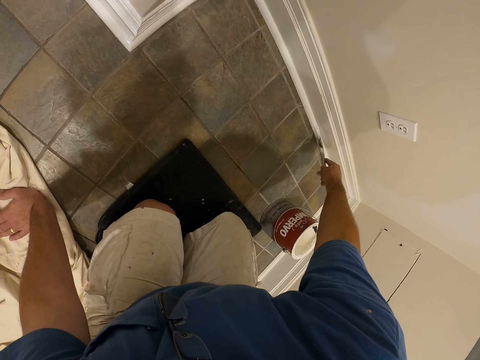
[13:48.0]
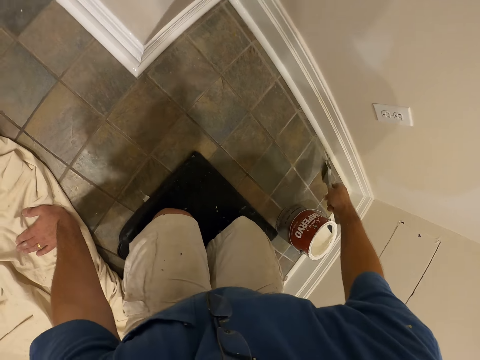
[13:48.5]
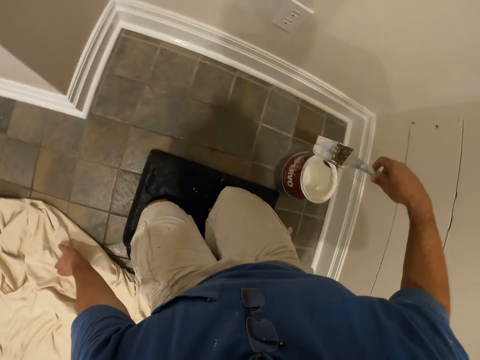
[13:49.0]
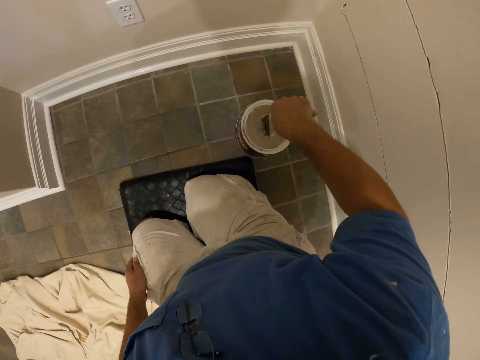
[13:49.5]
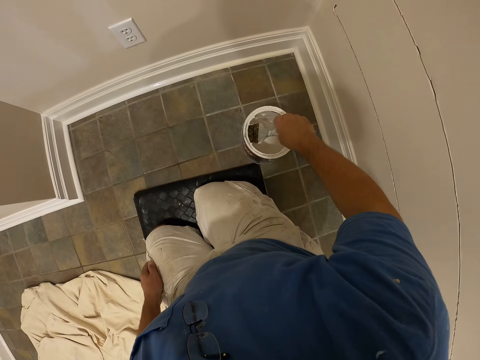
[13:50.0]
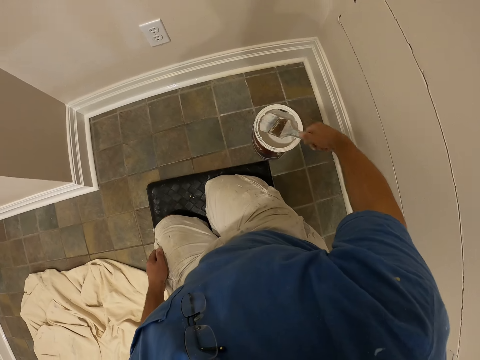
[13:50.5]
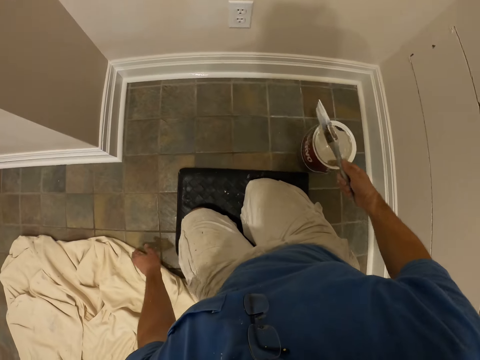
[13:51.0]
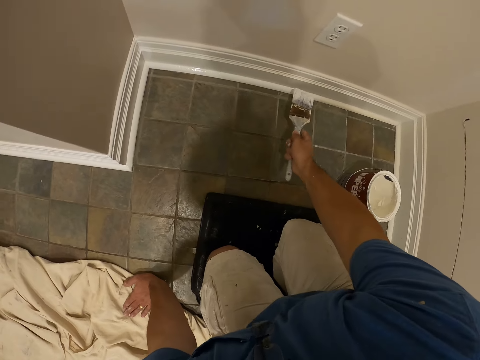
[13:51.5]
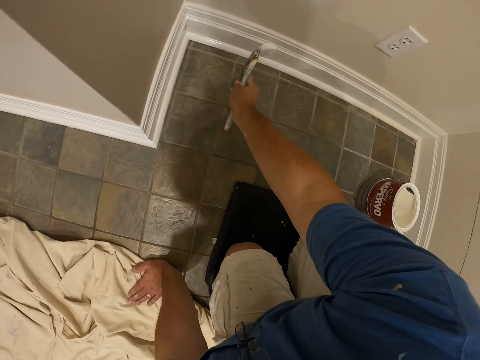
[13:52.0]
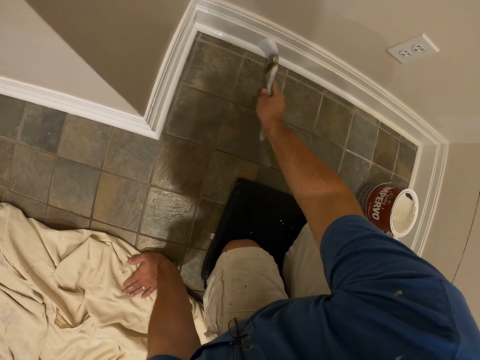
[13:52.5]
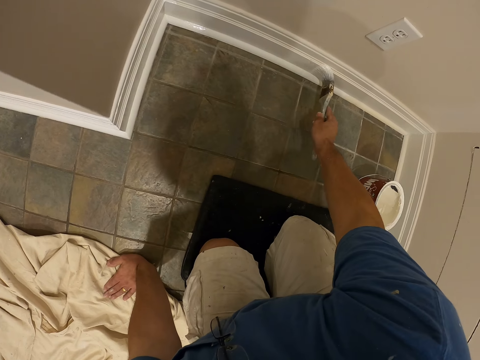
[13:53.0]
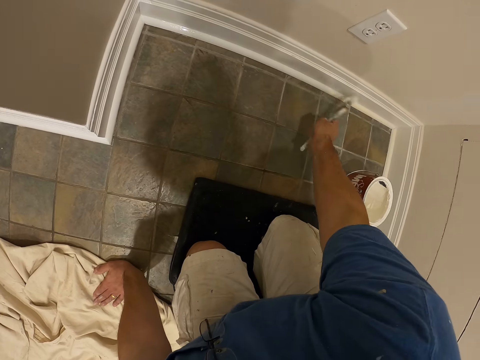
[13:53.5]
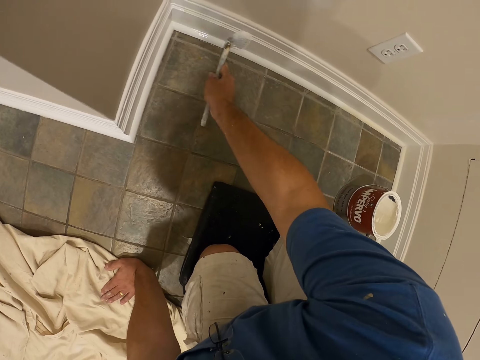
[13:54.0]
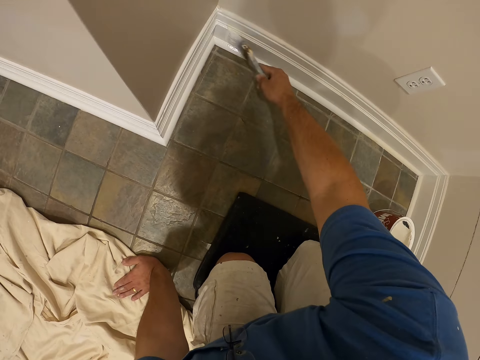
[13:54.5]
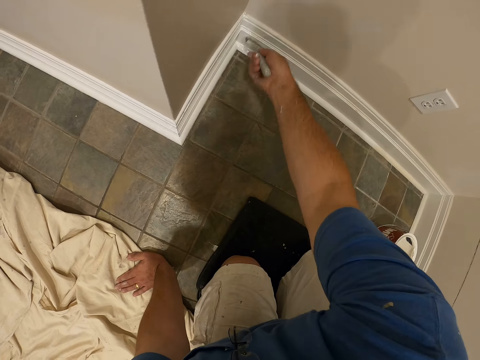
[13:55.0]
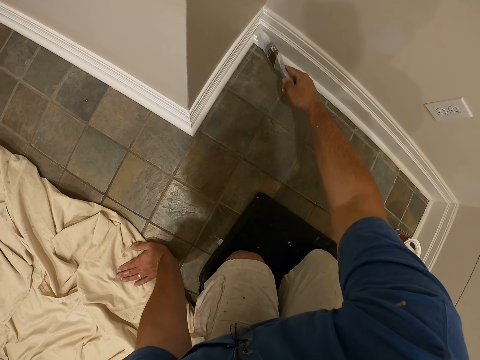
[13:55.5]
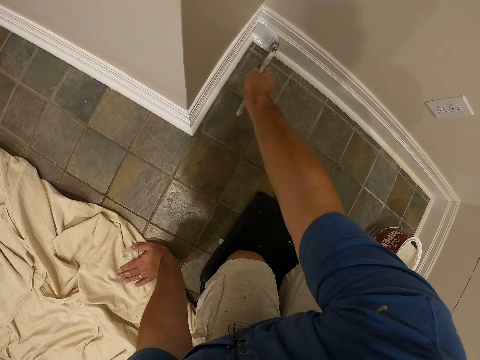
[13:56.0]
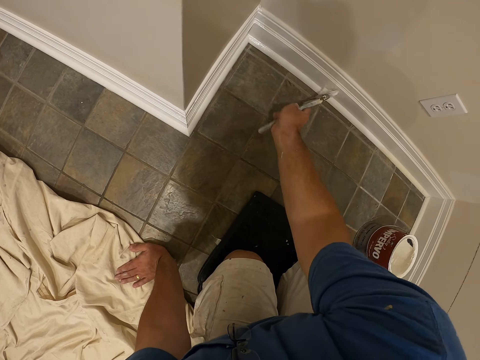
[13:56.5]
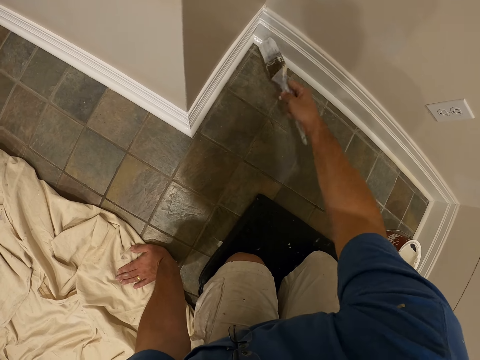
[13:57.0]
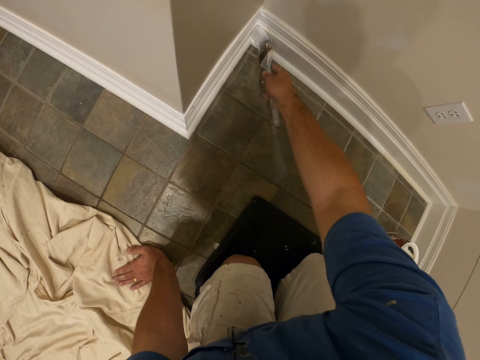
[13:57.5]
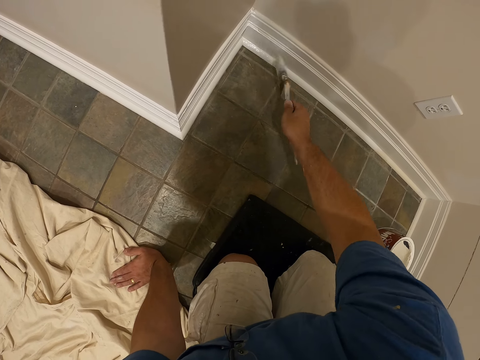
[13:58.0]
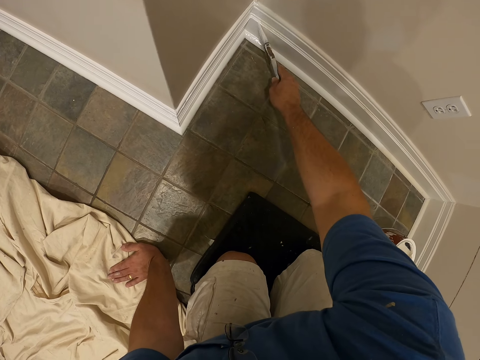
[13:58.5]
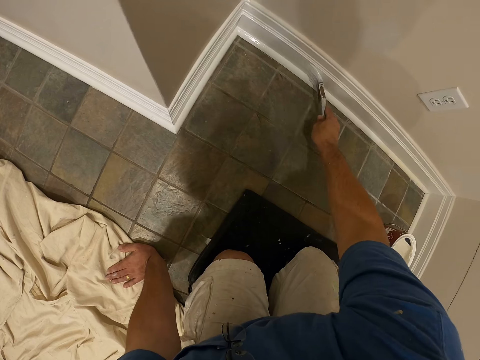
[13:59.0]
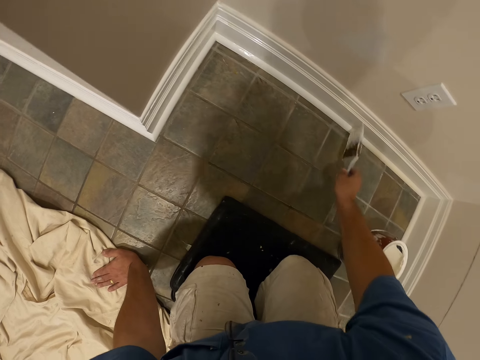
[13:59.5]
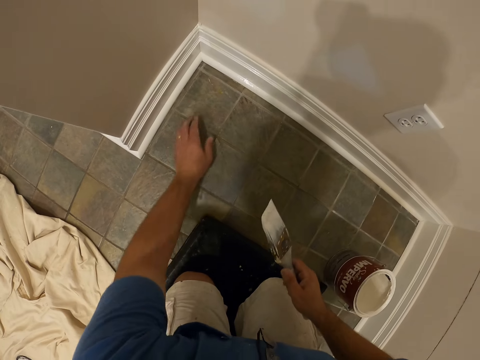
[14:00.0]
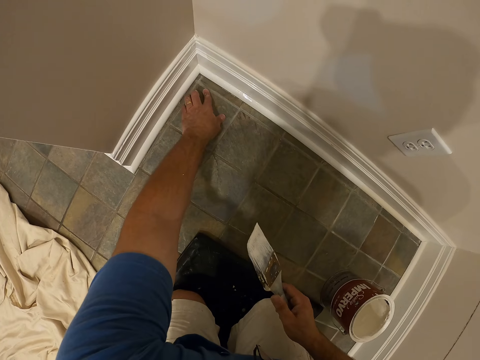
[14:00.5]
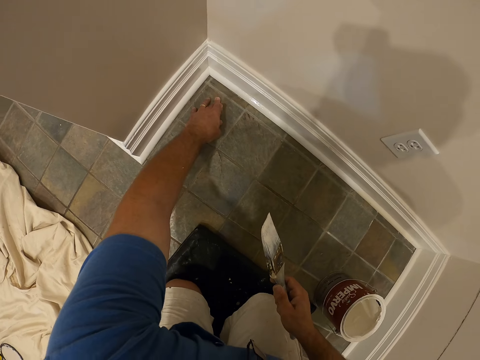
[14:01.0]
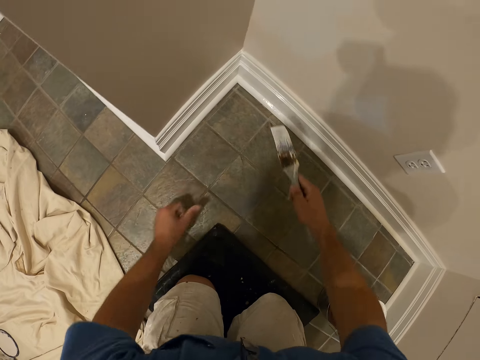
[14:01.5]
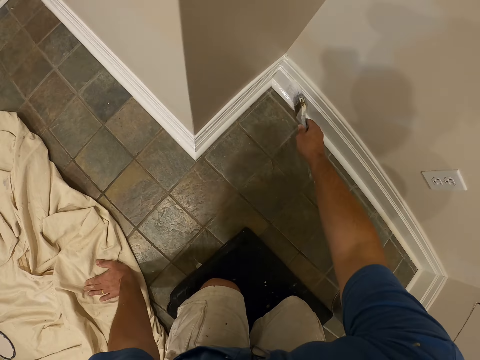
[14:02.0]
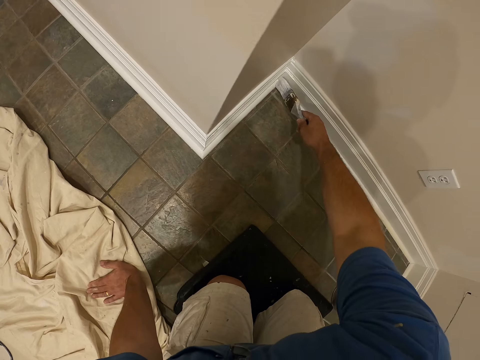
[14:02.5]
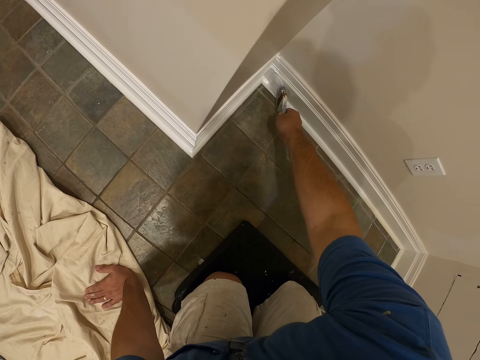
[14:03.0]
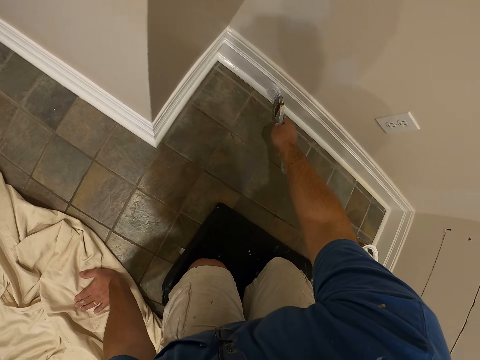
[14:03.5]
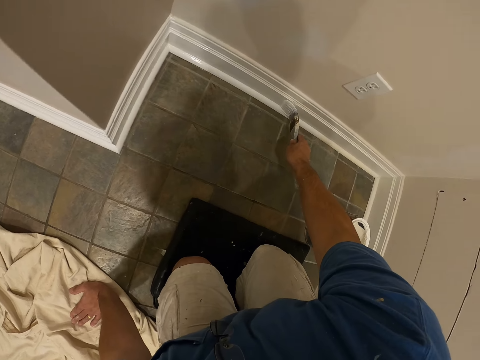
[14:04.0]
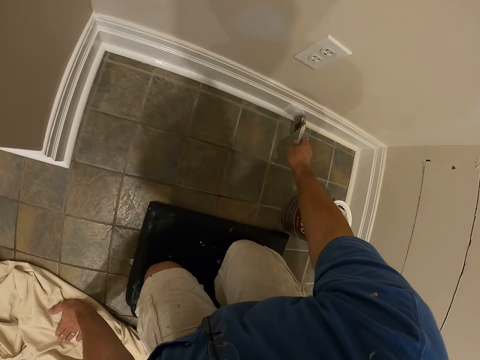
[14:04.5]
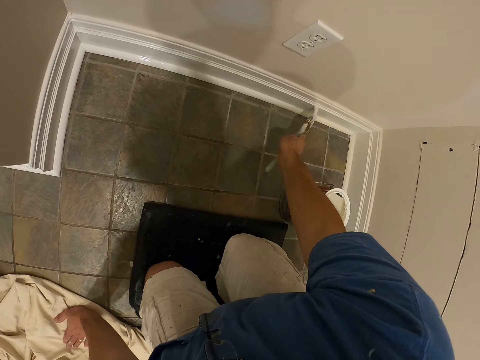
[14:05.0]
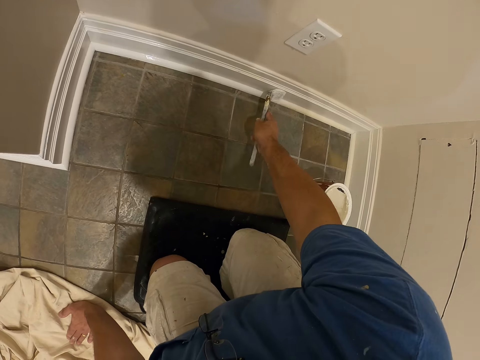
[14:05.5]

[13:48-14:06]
The camera wearer dips the paint brush inside the paint on the floor. He paints the room with the paint brush in his right hand. He cleans a tile with his left hand. He touches the floor. He paints the room with the paint brush in his right hand.

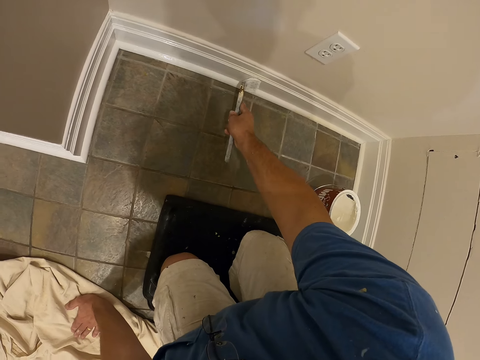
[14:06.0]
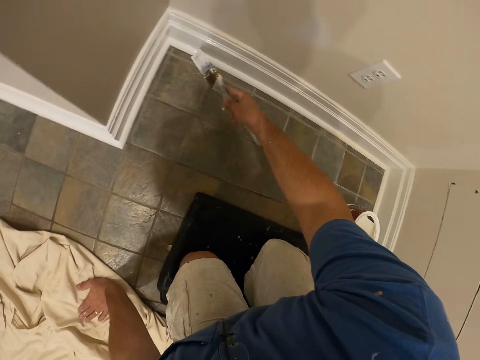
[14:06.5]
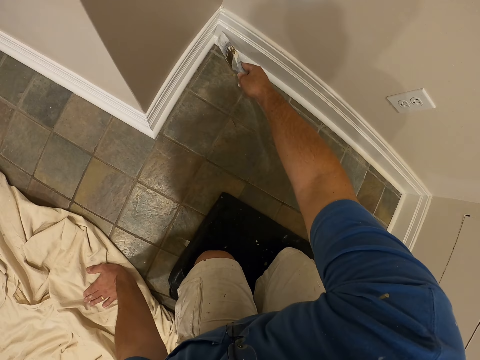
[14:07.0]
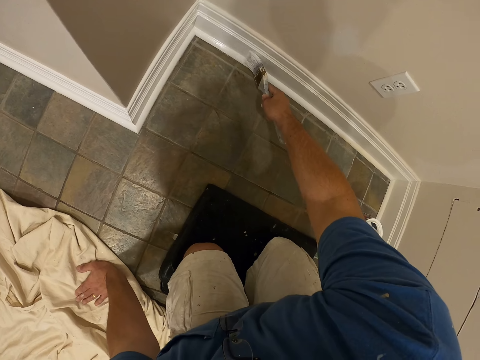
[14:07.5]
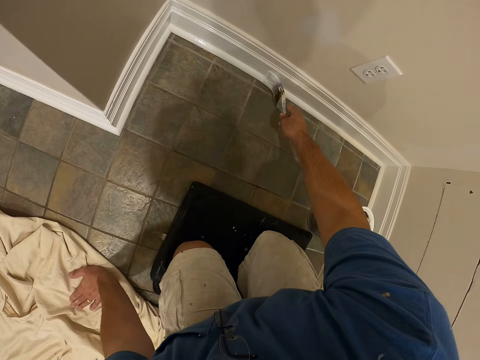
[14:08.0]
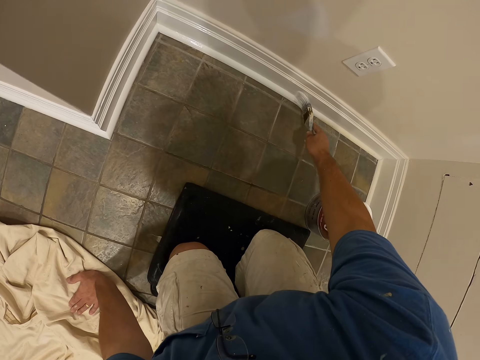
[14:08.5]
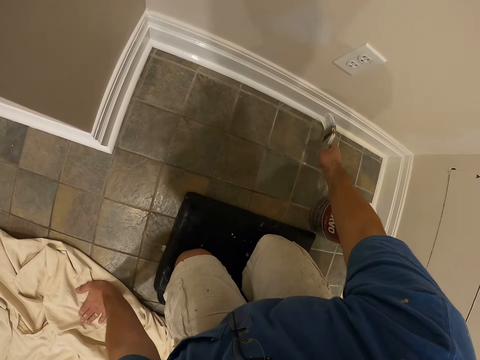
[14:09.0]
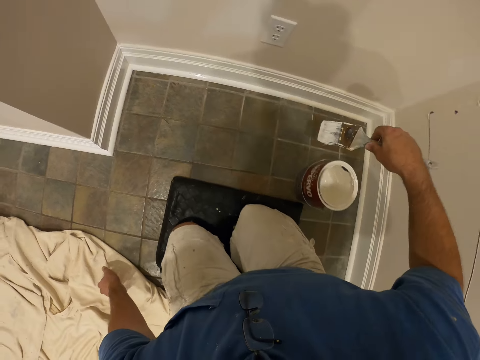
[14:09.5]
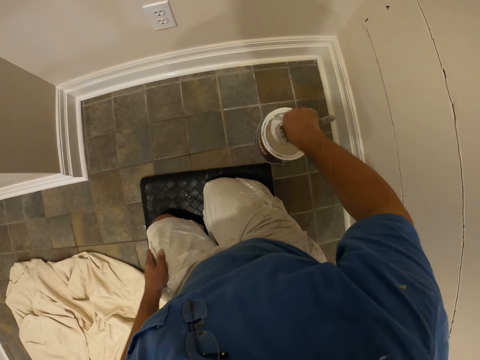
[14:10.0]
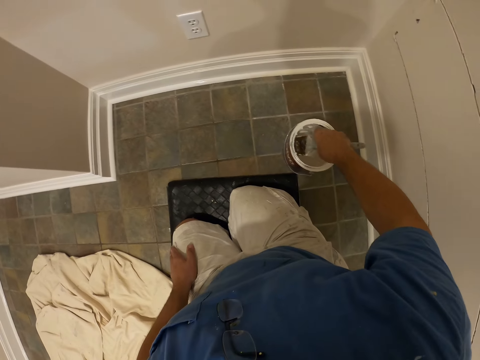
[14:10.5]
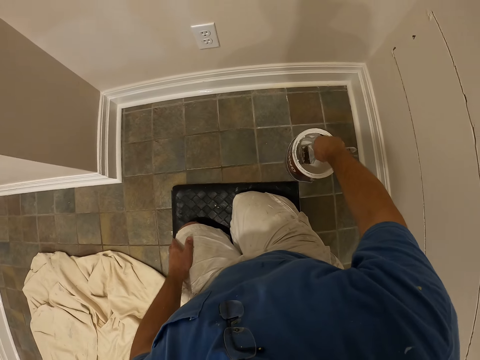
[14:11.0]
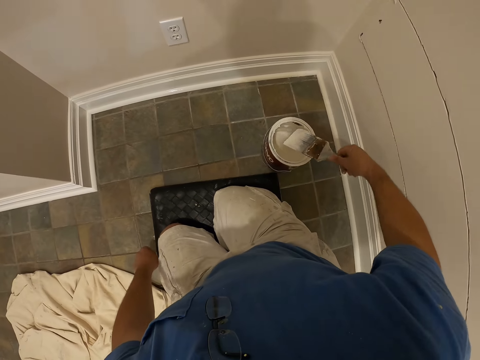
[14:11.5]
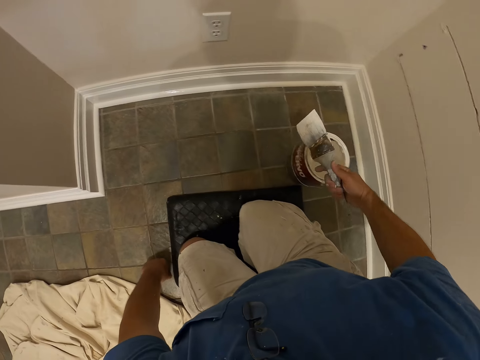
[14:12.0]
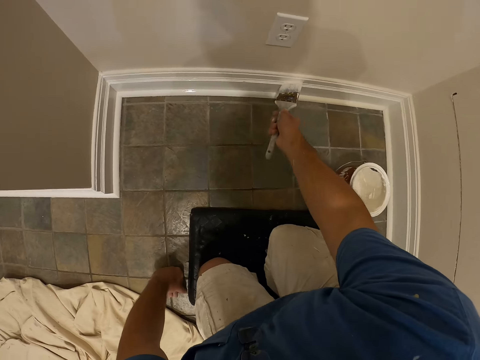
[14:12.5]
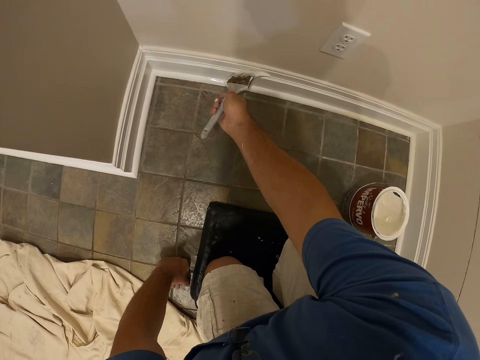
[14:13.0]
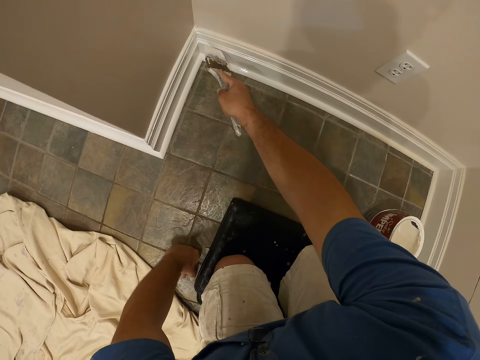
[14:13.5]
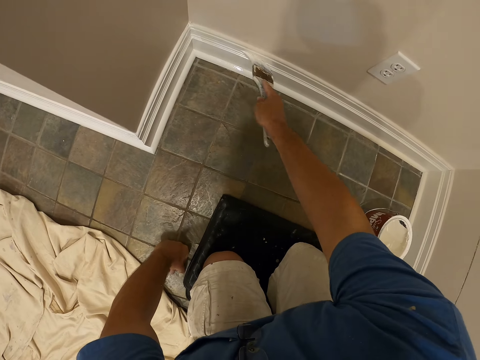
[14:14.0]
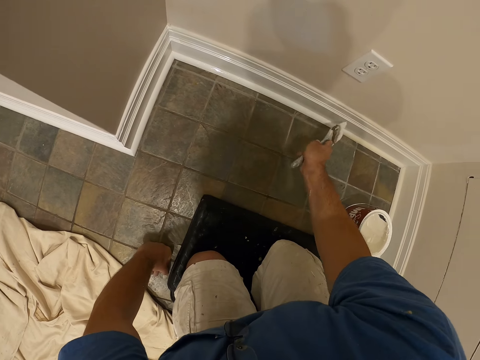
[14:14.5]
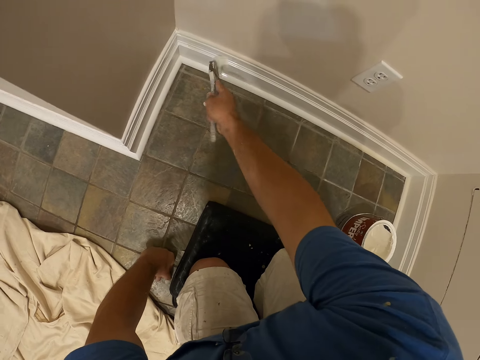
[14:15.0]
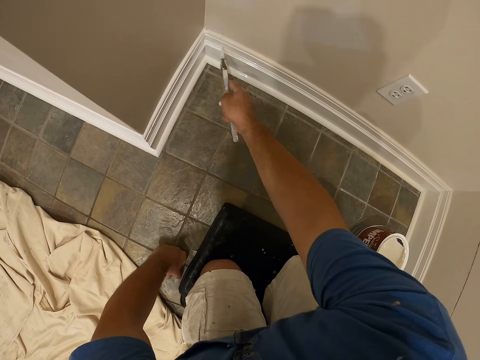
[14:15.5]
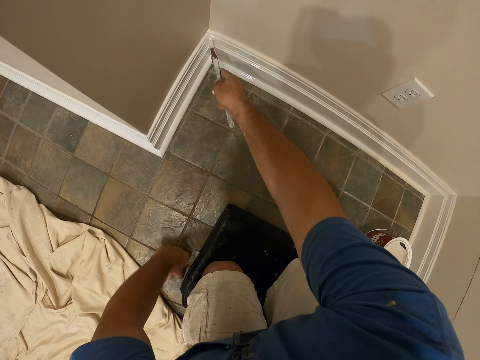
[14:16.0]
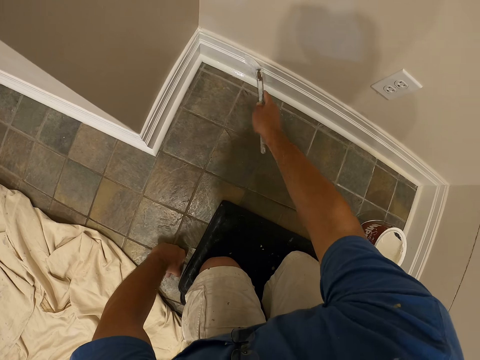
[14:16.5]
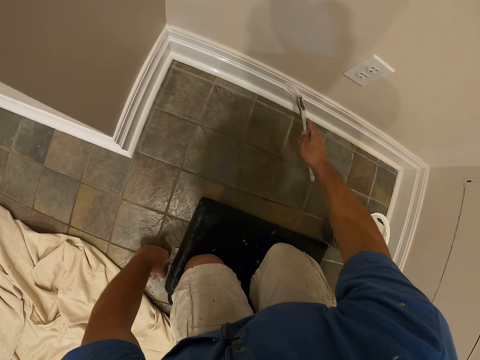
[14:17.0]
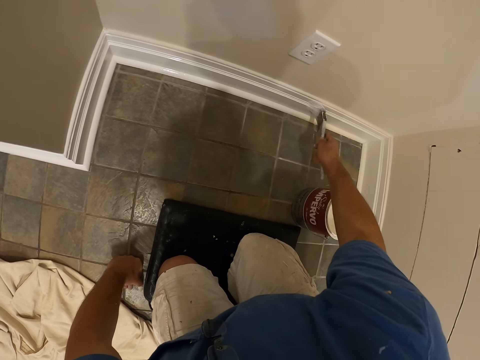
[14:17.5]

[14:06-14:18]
The camera wearer dips the paint brush inside the paint on the floor. He paints the room with the paint brush in his right hand.
